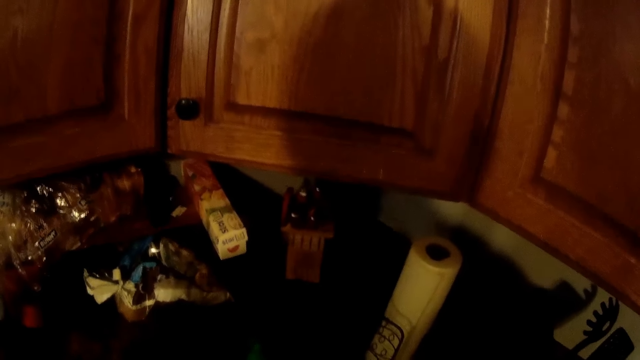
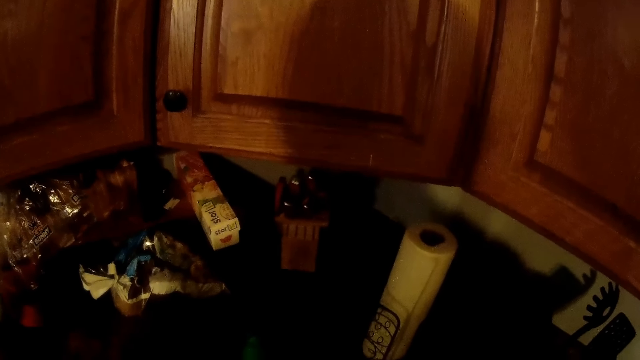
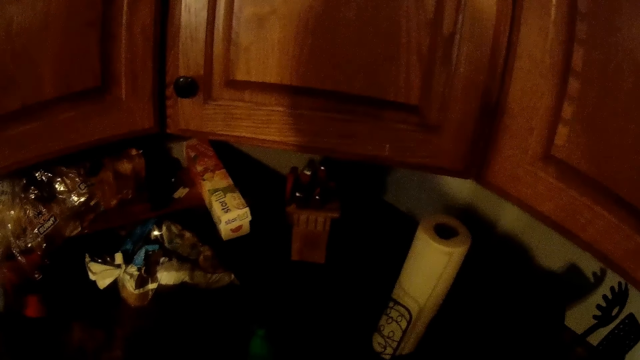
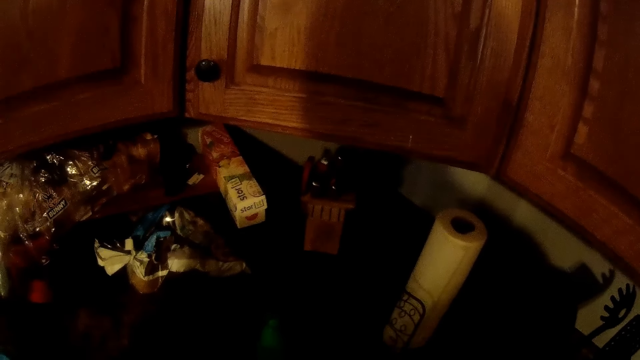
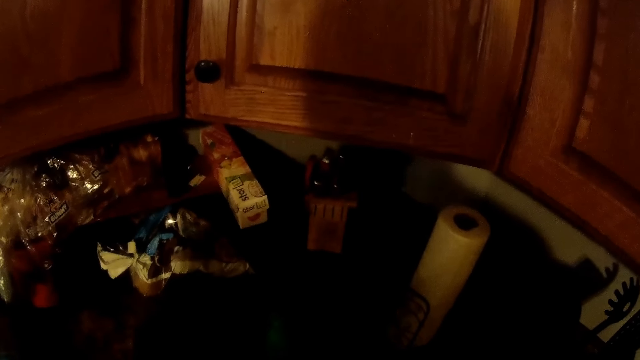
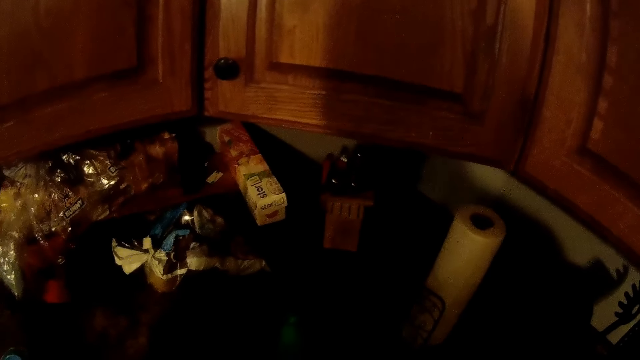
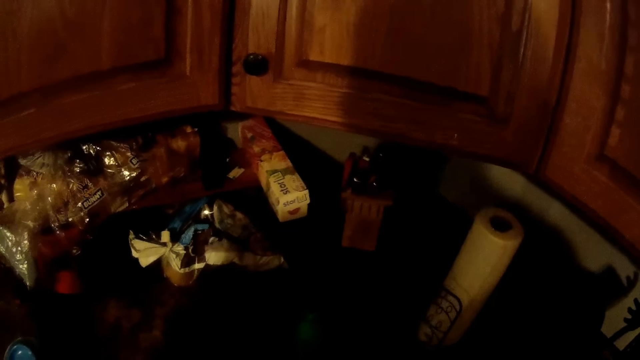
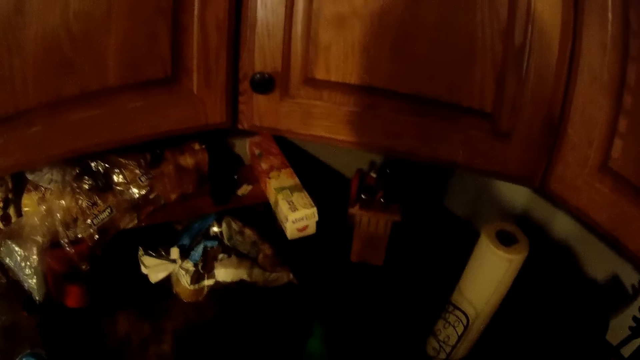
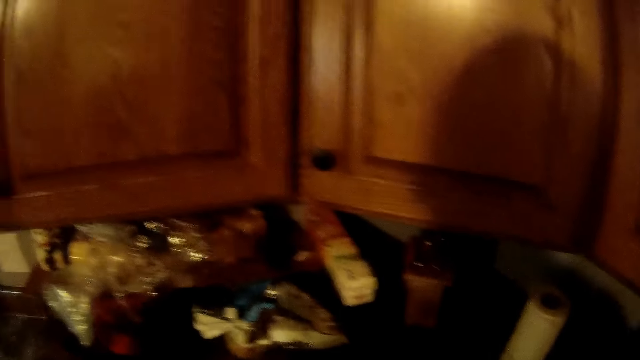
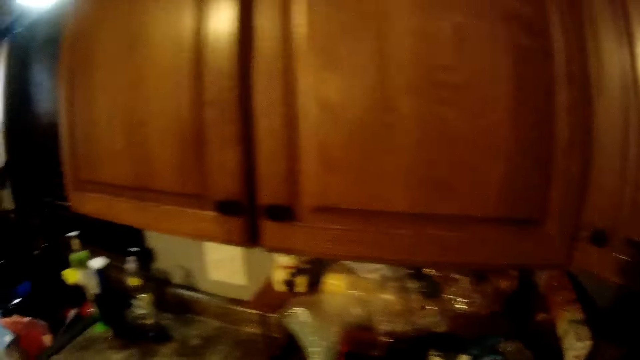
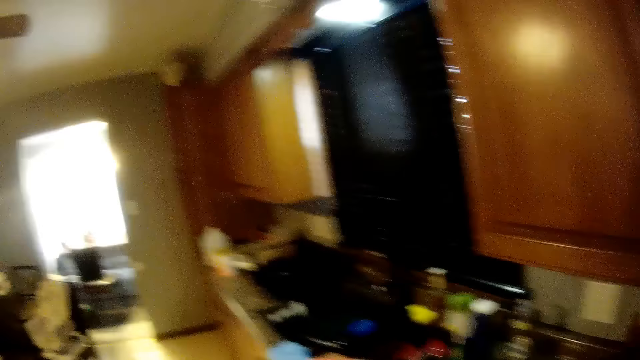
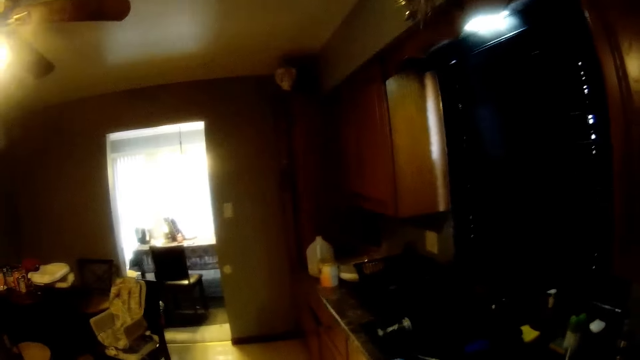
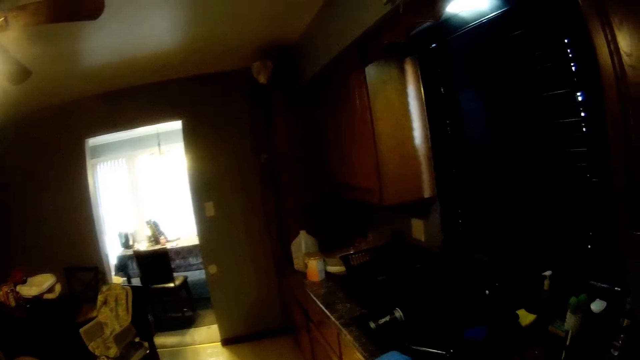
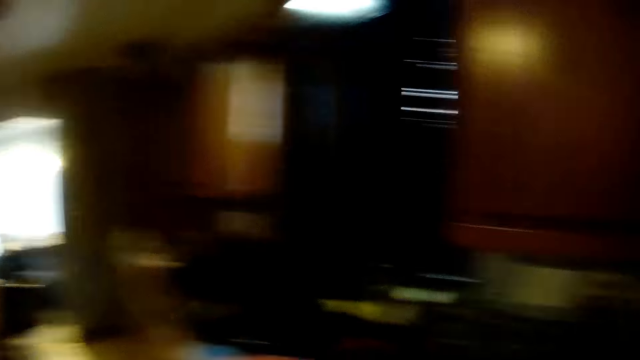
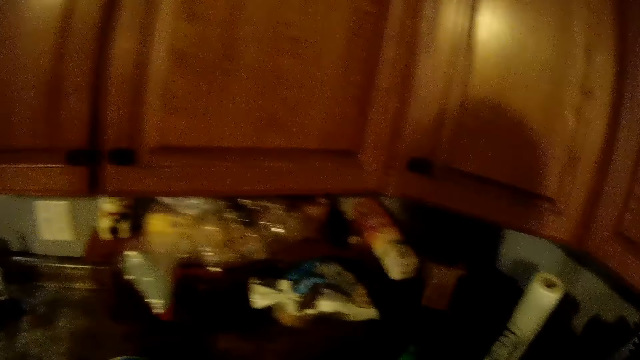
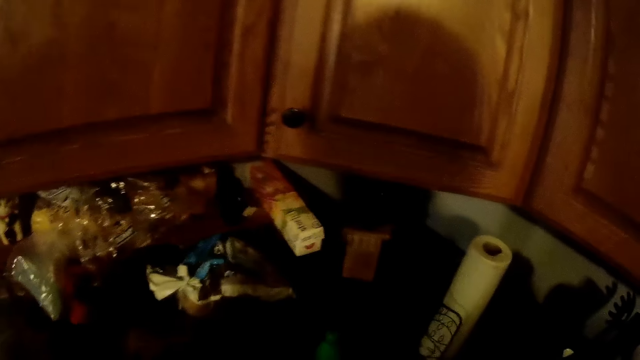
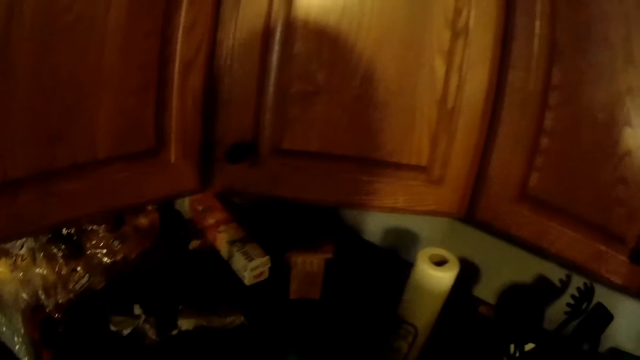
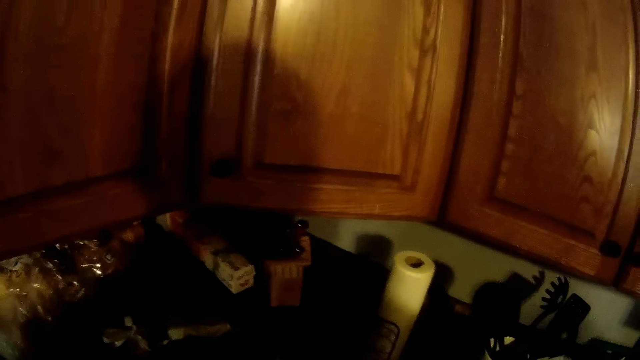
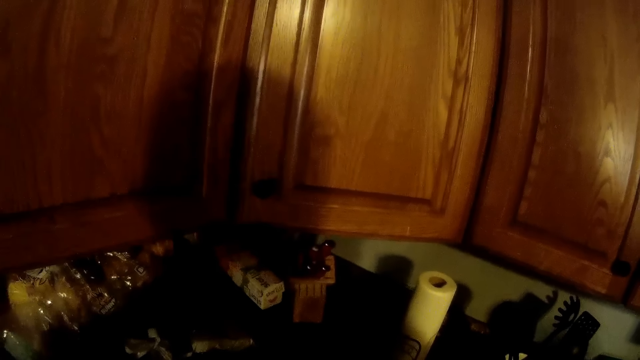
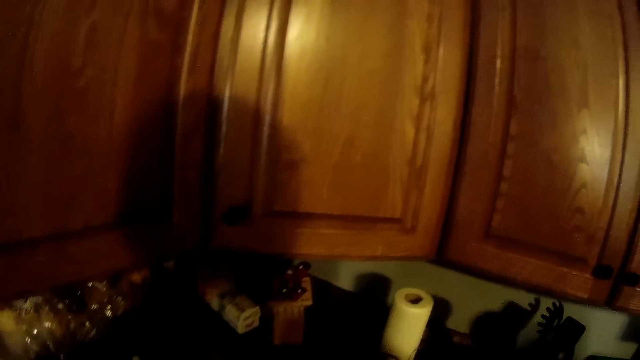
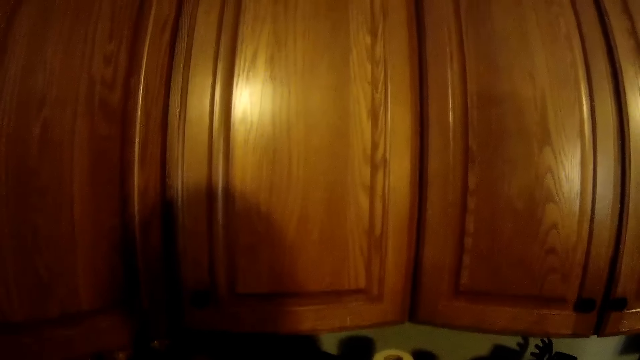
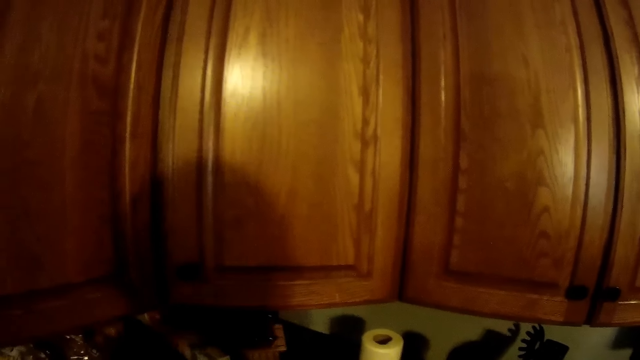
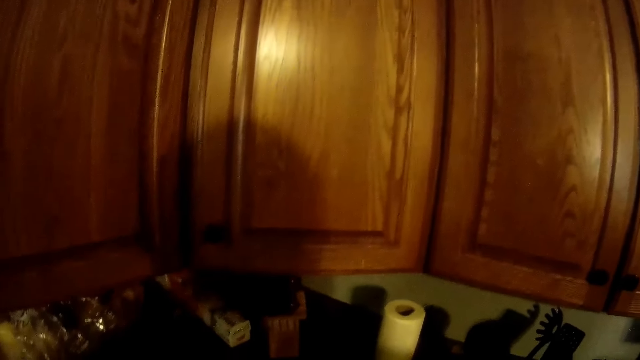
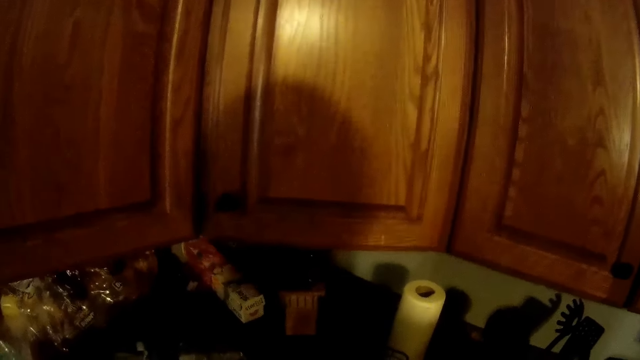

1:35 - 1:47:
The camera wearer interacts with the lady. They look around.

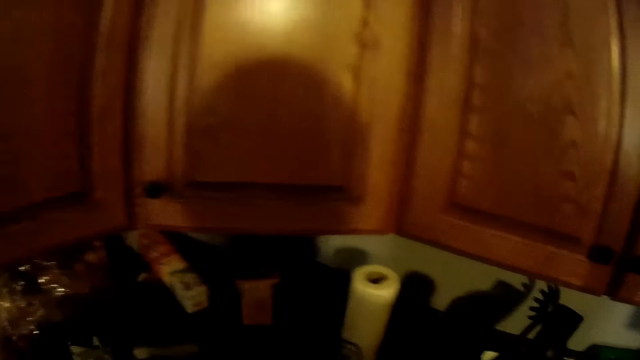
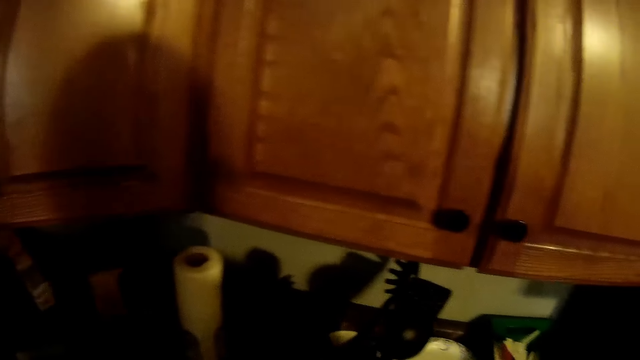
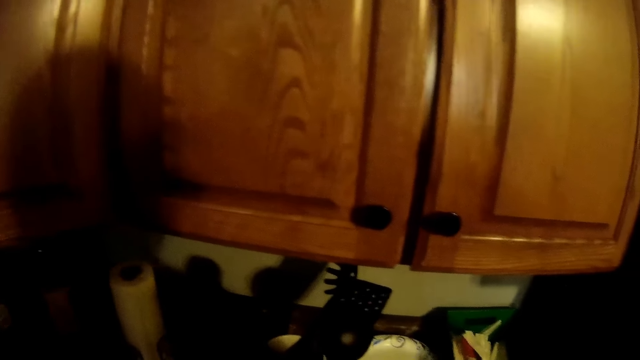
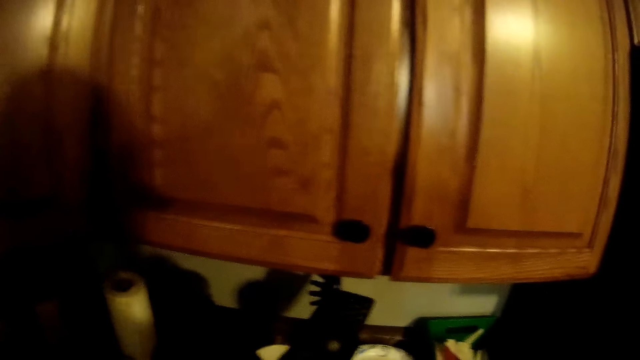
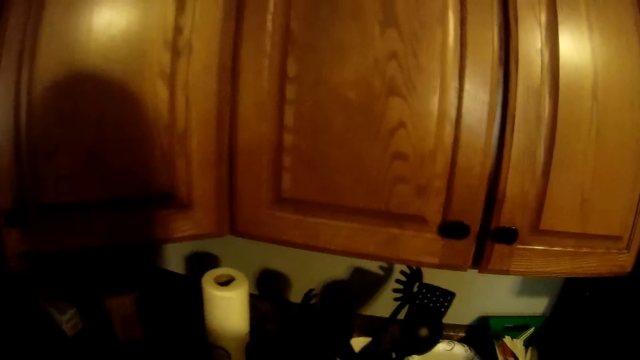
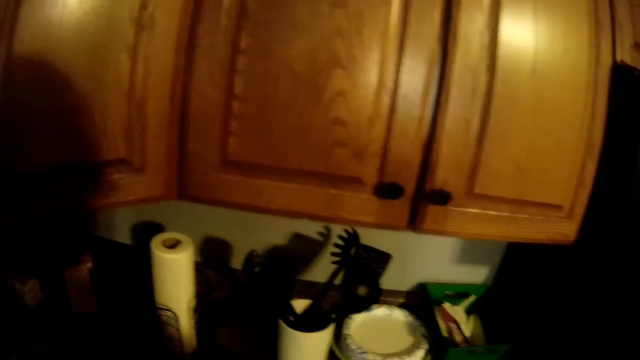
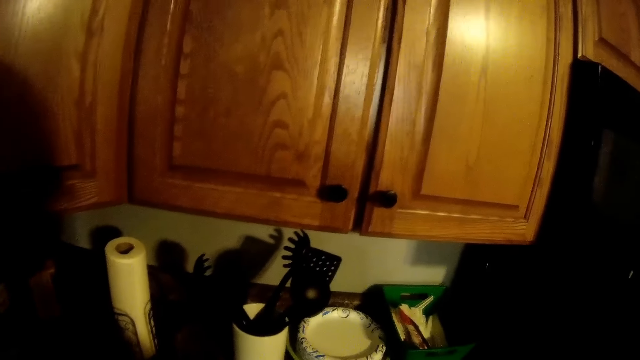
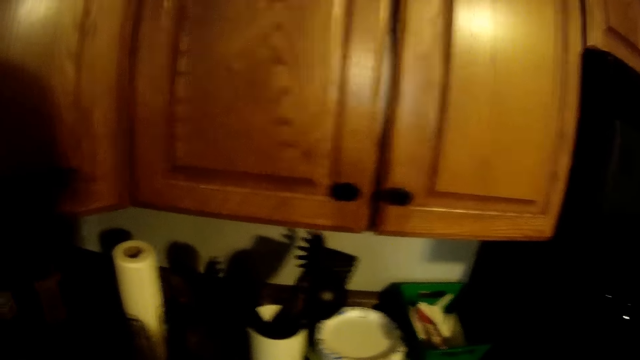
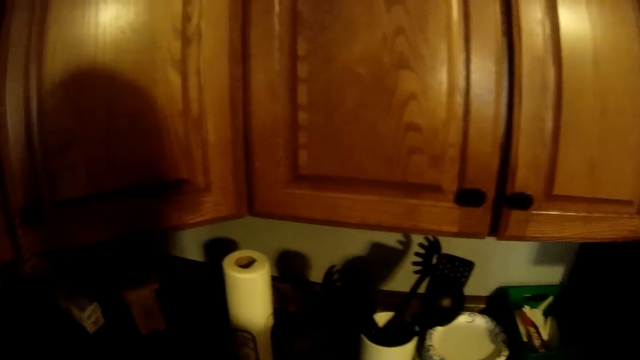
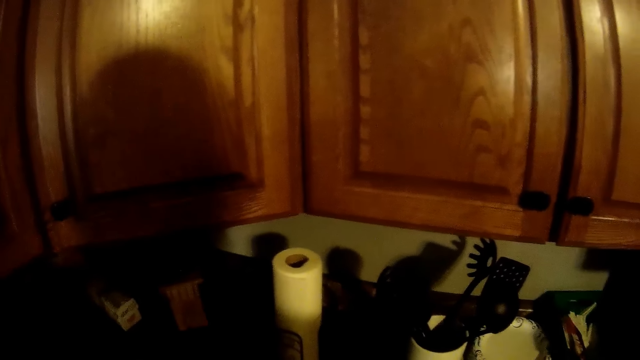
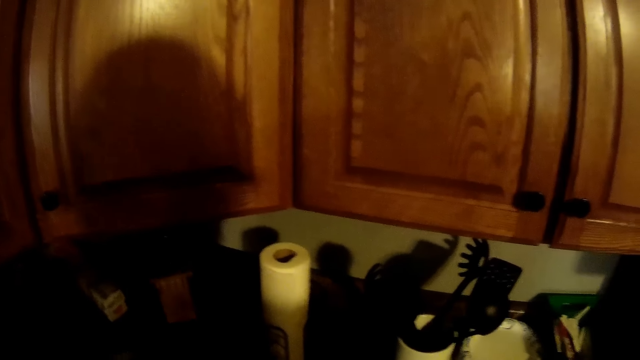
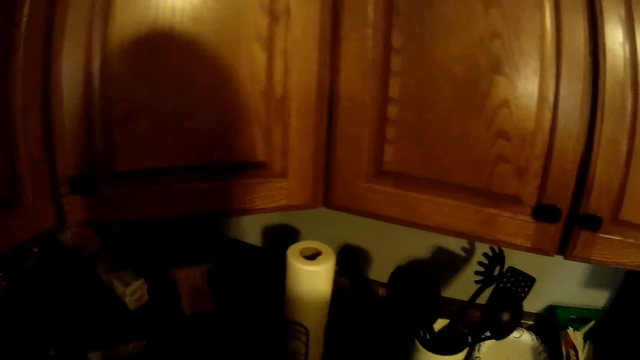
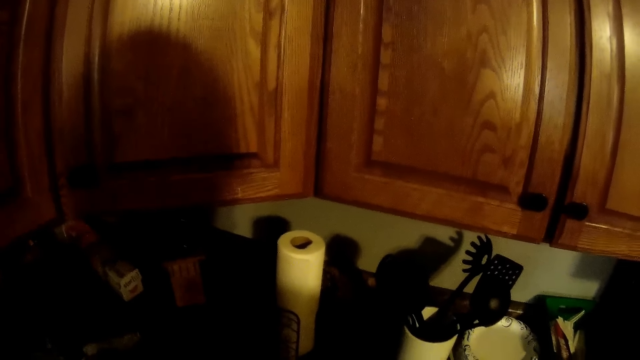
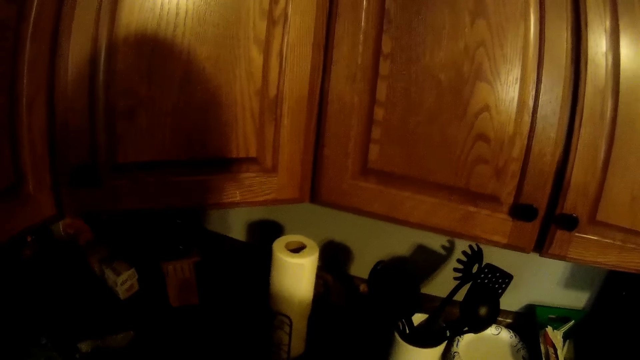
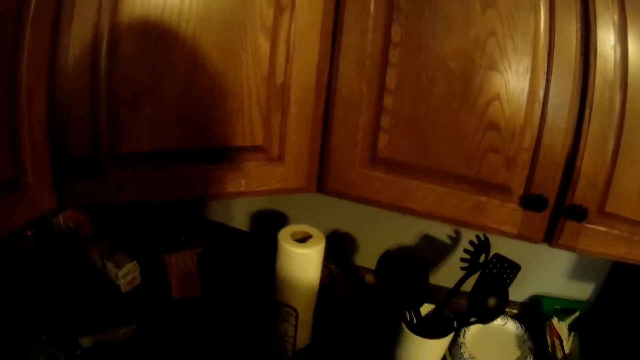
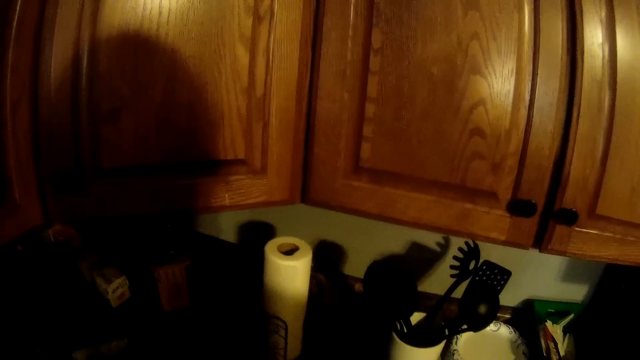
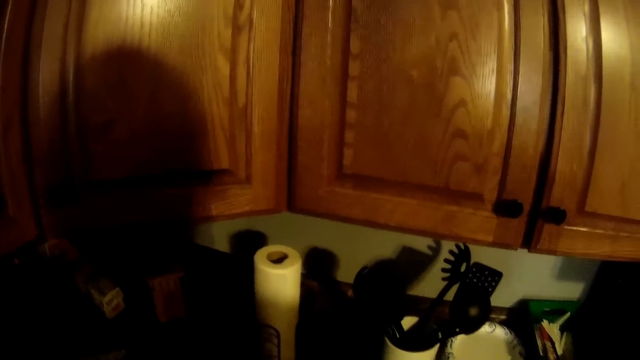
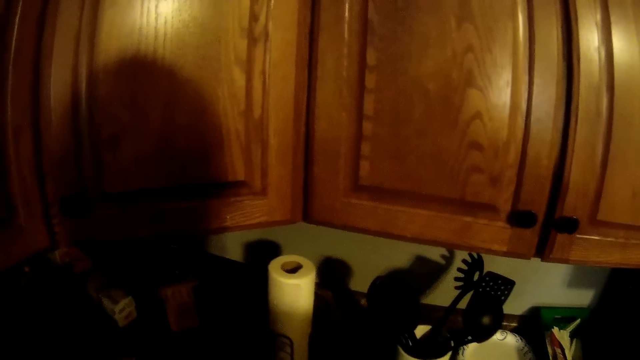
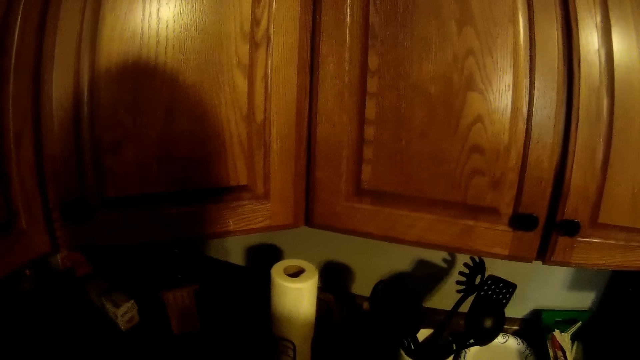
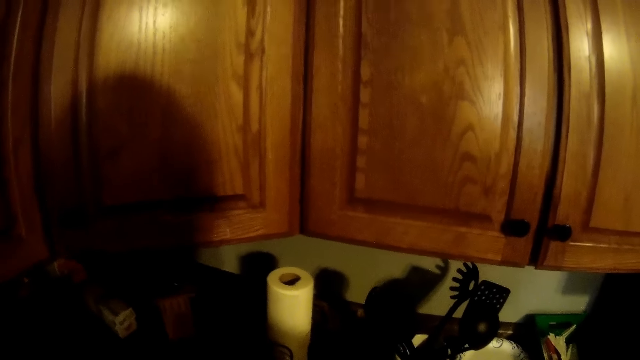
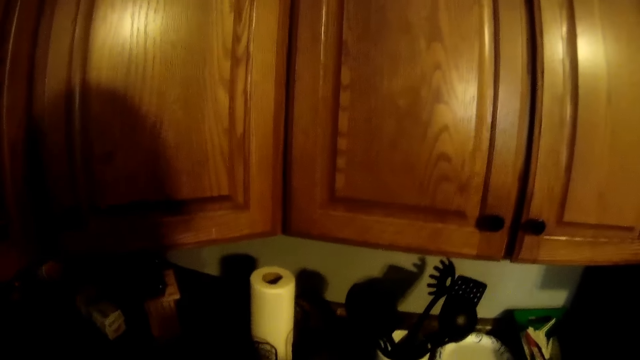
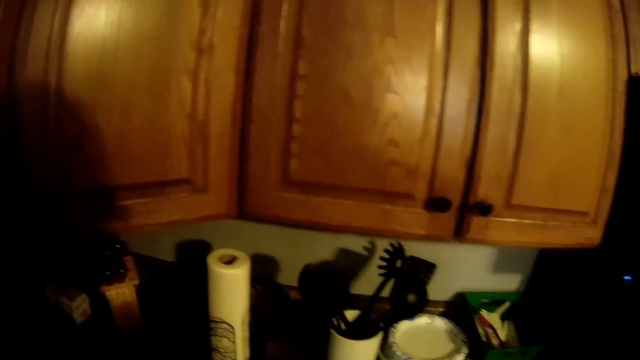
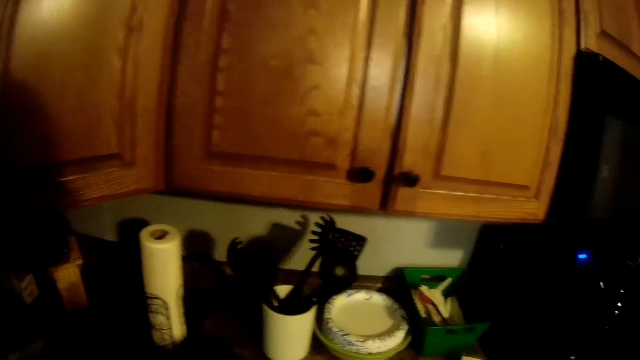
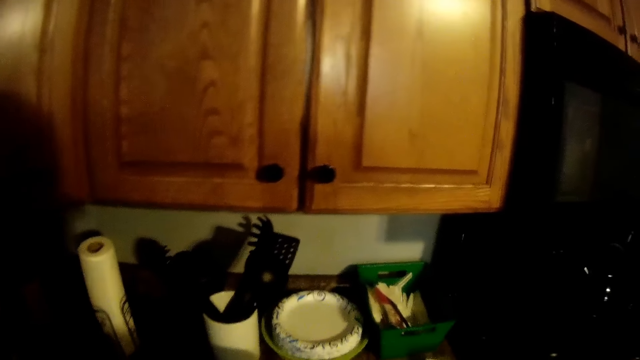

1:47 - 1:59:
The camera wearer chews something. They look around.
